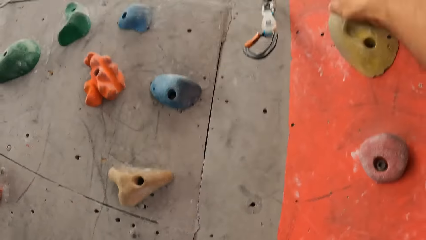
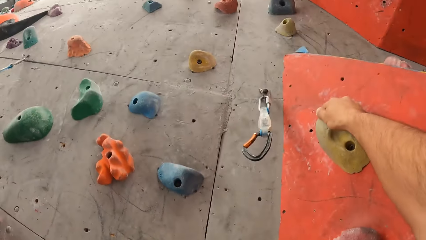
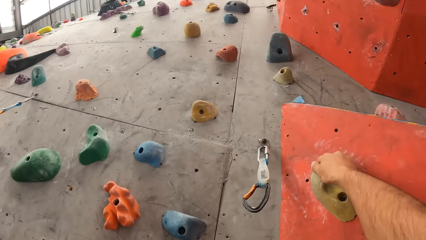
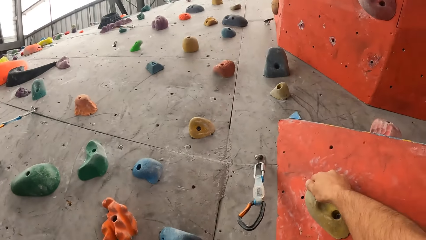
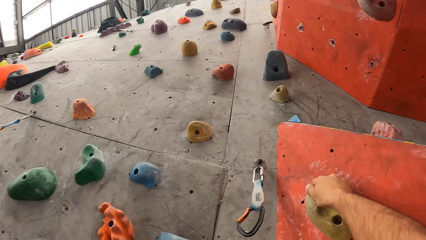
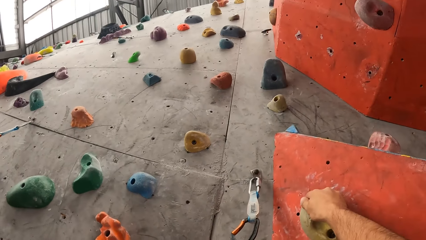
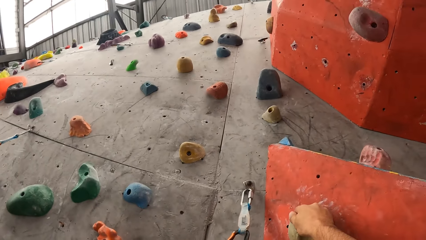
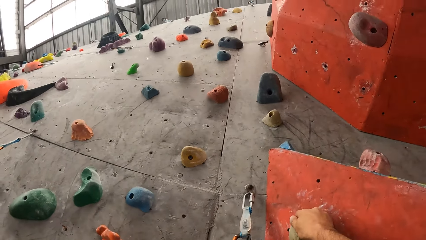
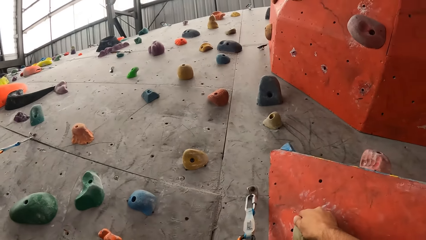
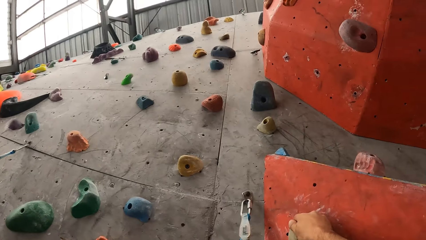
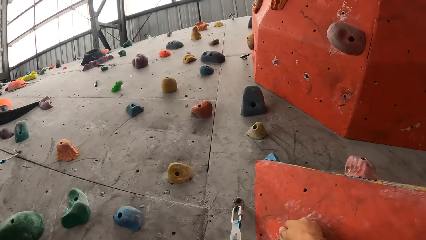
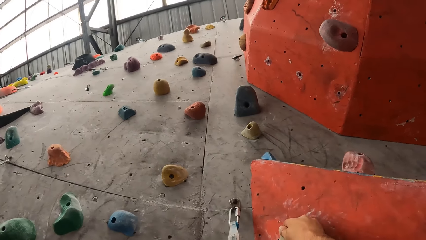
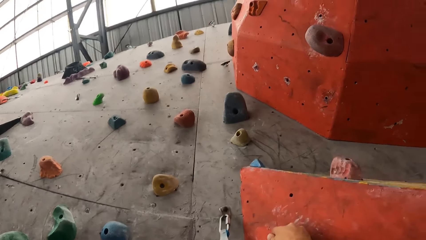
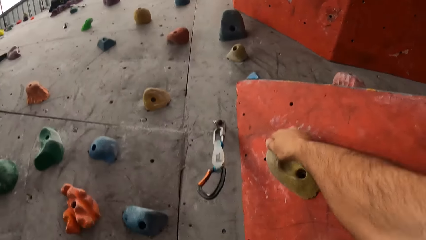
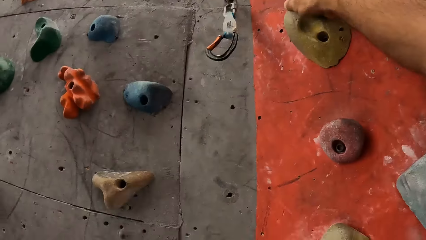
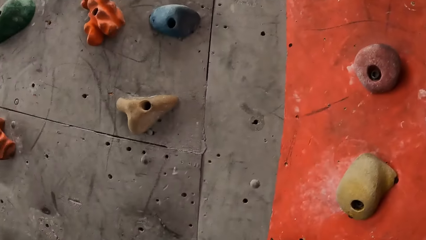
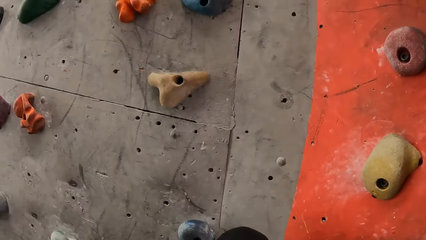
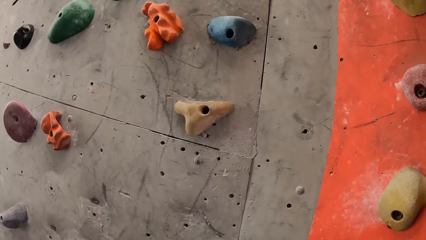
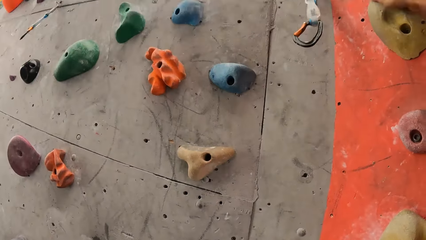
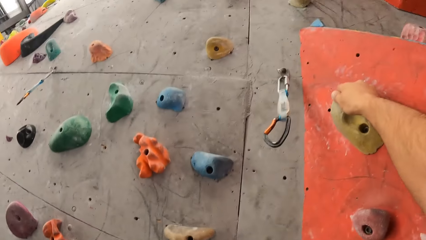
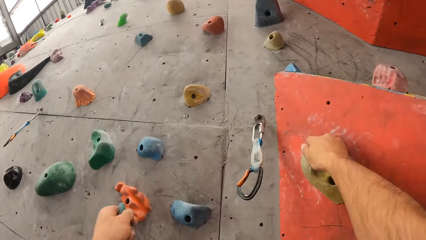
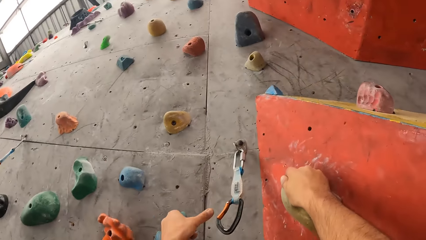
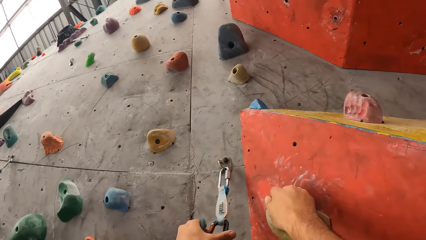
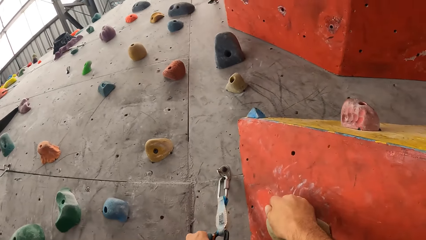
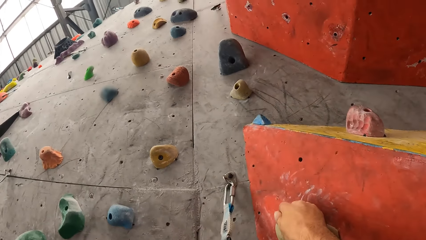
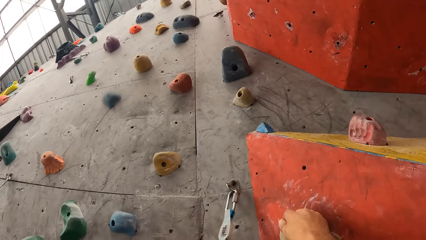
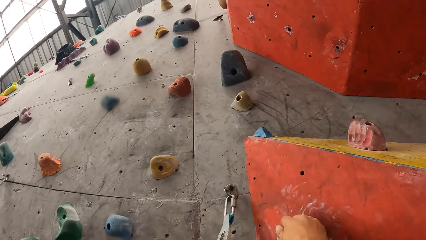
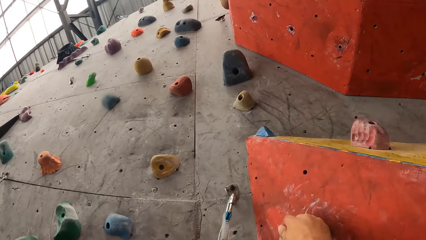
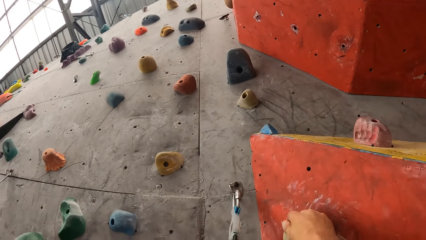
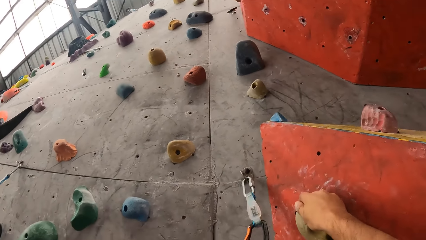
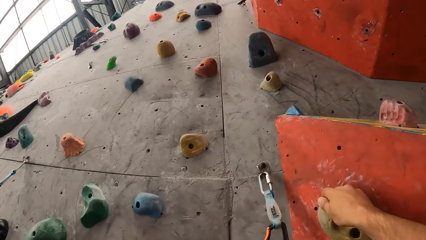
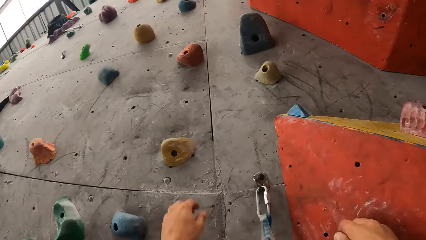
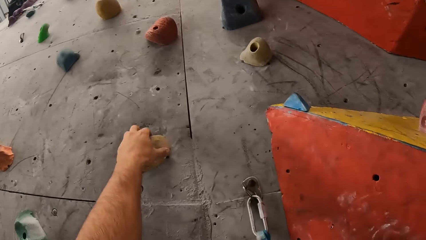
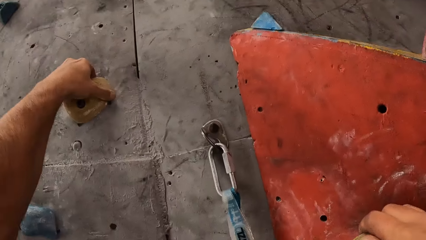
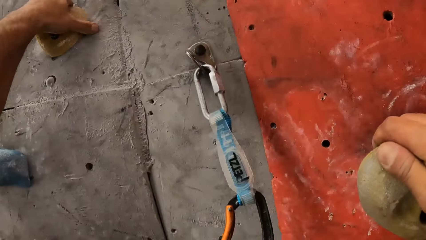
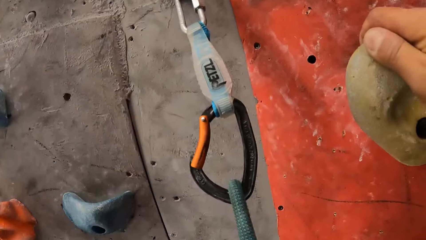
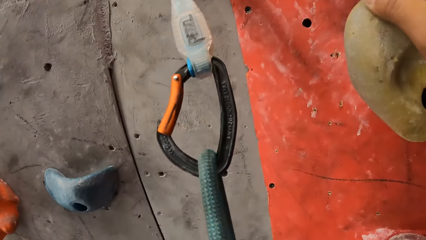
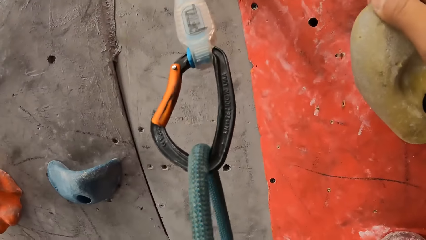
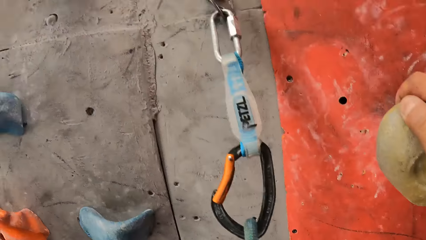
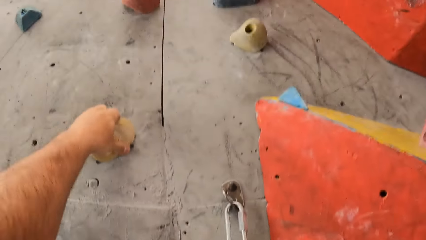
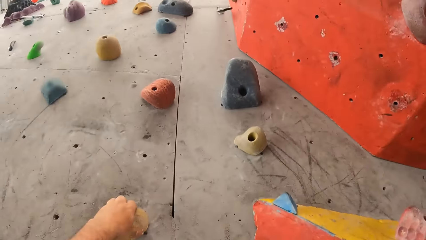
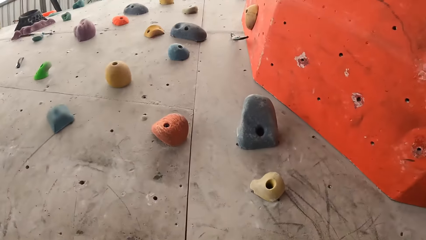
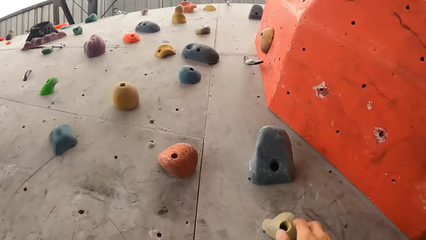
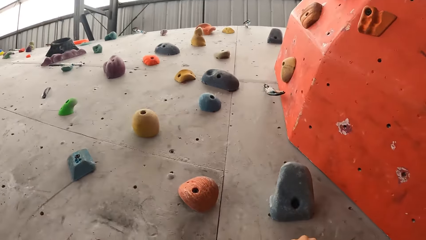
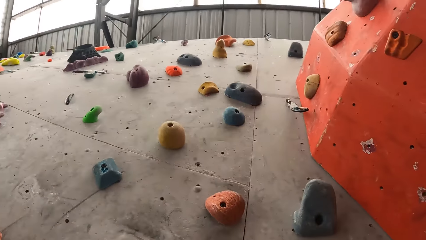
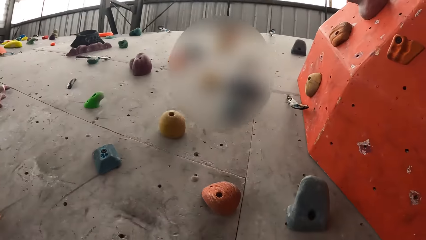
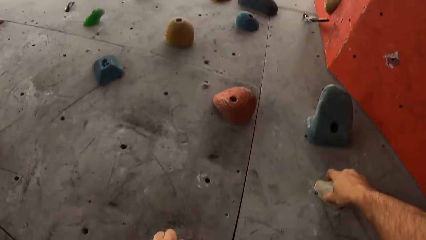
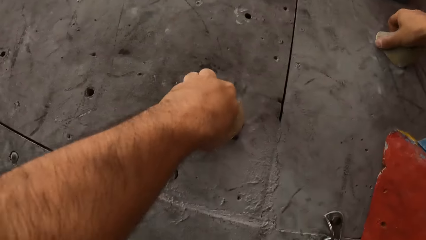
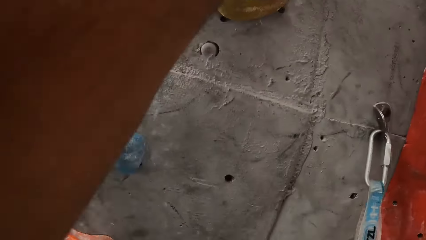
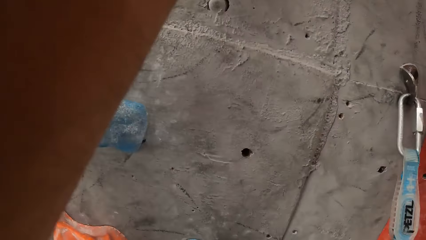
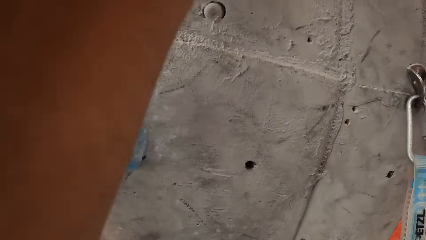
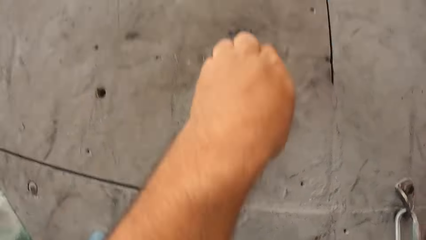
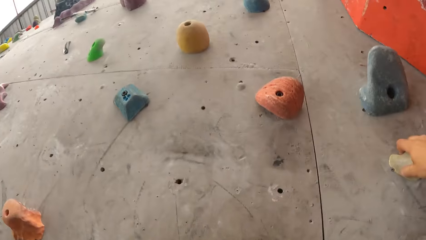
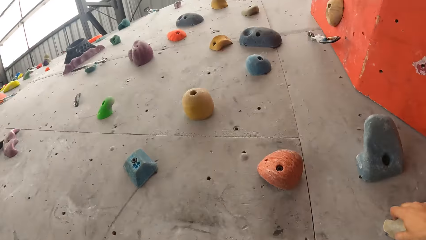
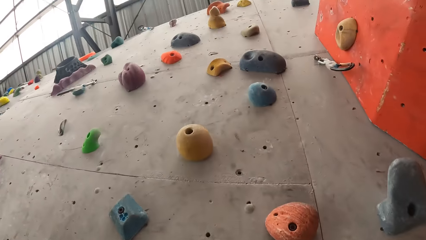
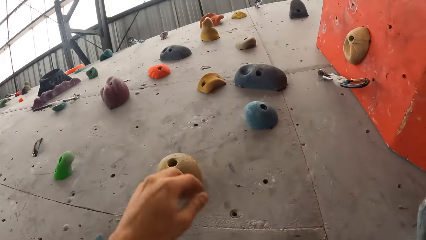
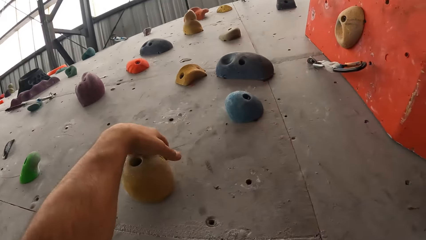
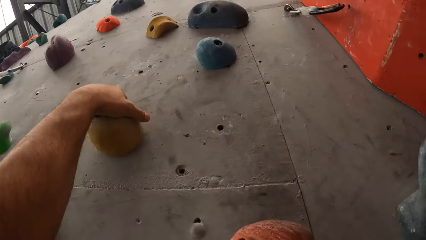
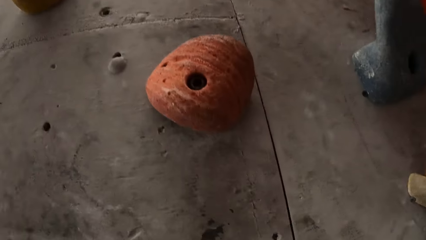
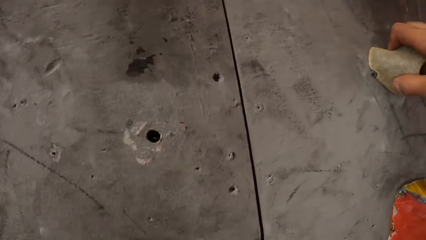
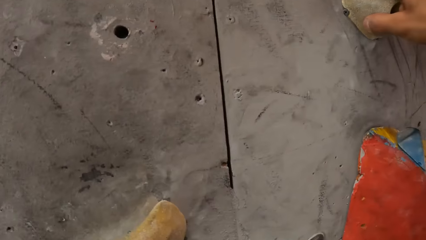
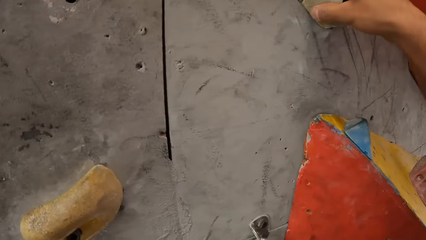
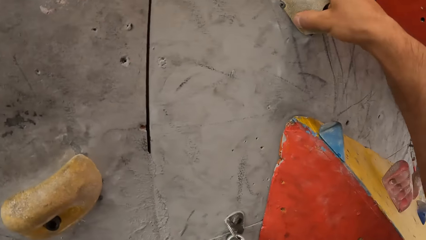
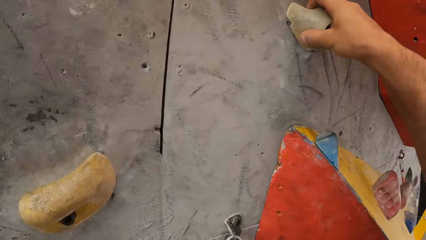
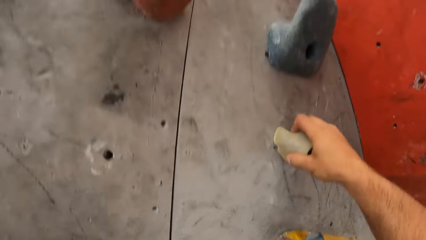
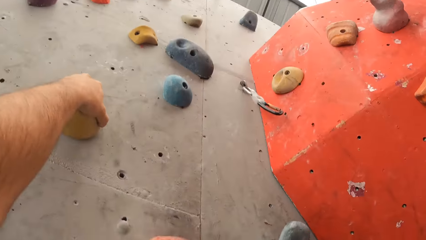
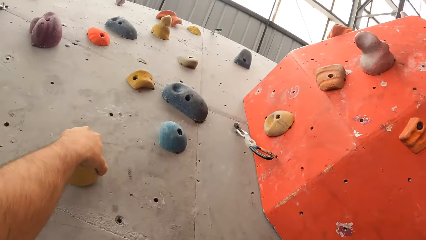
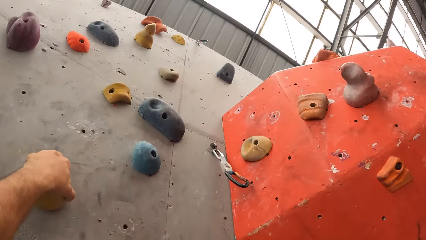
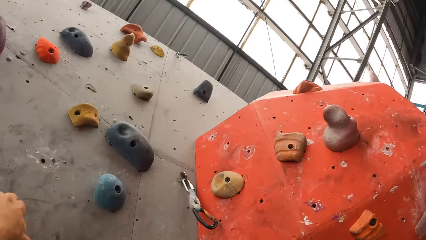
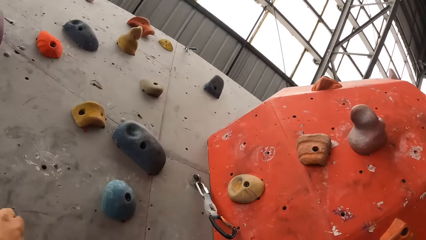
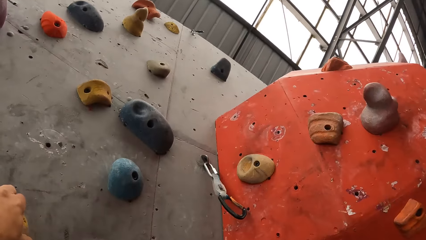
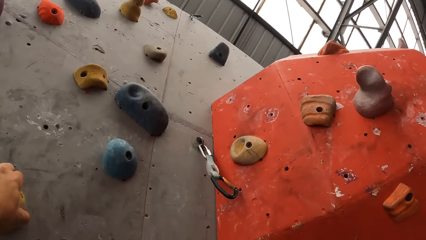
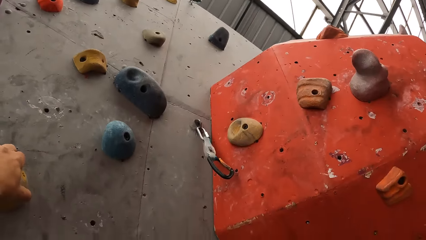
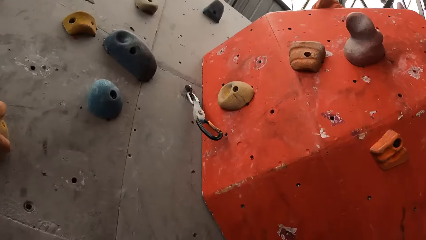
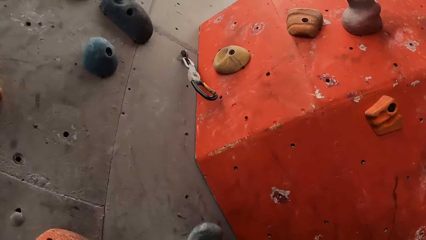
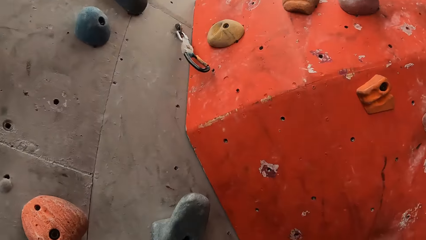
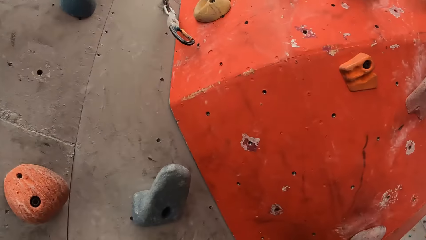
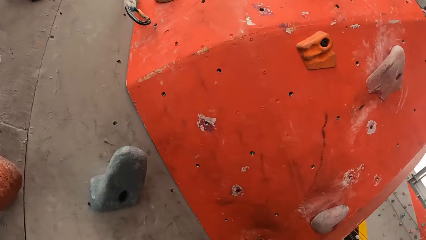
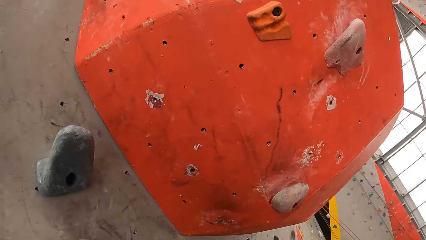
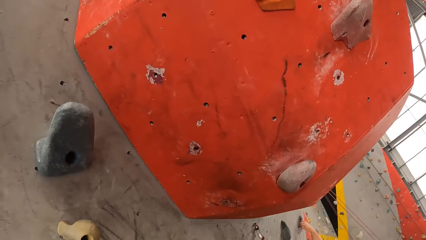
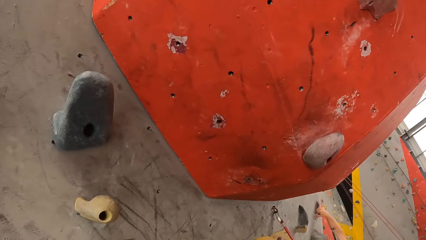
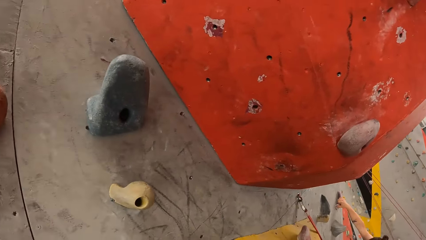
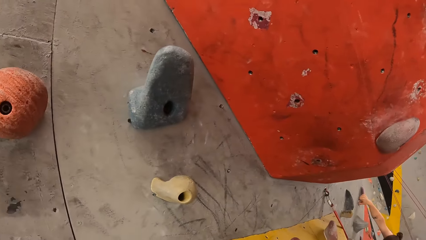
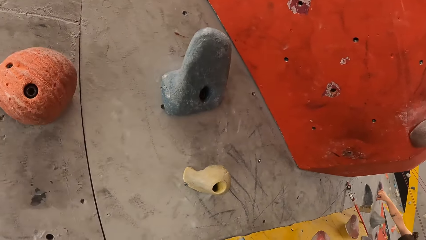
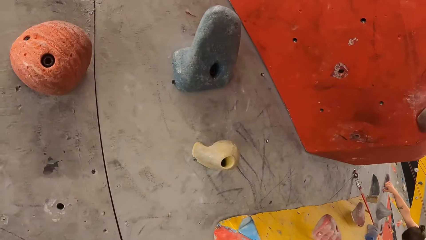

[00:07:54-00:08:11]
The camera wearer lets go of the climbing hold. They look up the bouldering wall. They look down the bouldering wall. They hold a climbing hold. They look up the bouldering wall. They look down the bouldering wall. They look up the bouldering wall. They hold a climbing hold. They look down the bouldering wall. They look up the bouldering wall.
